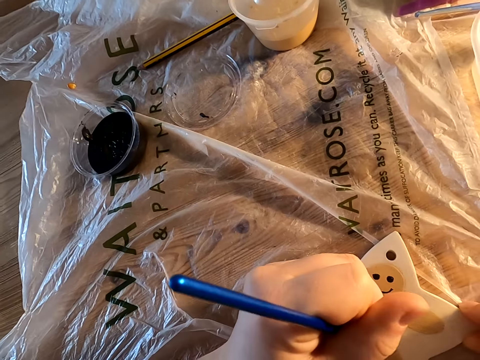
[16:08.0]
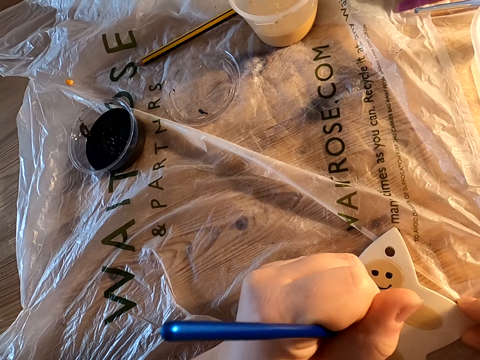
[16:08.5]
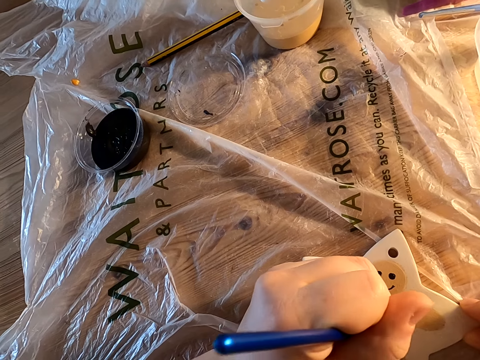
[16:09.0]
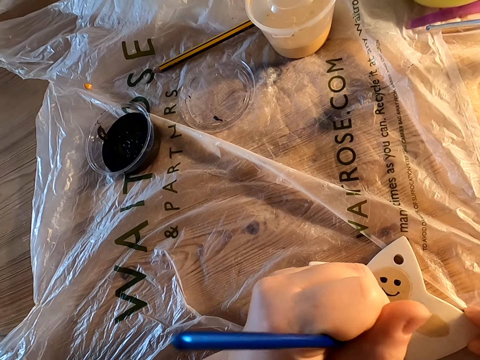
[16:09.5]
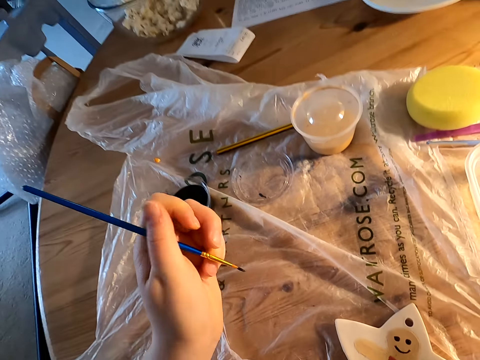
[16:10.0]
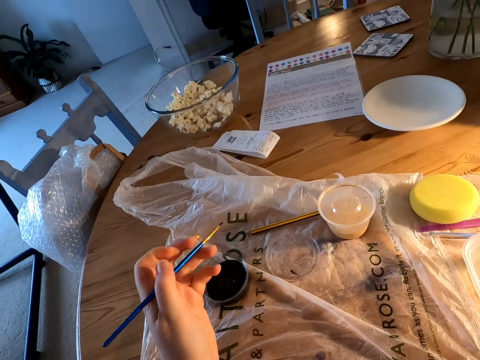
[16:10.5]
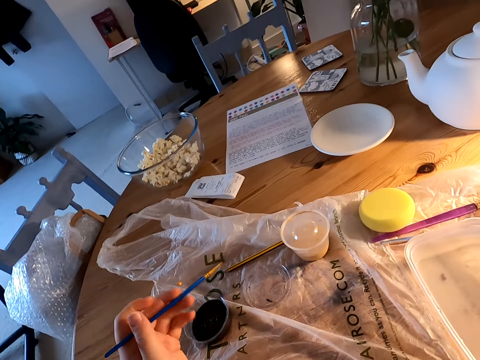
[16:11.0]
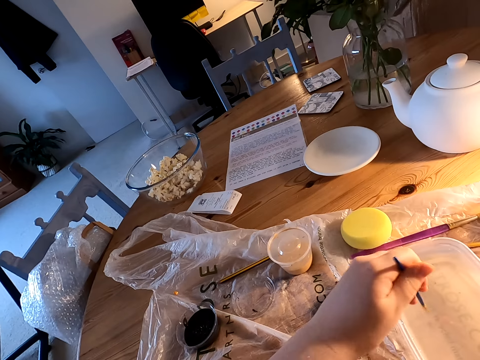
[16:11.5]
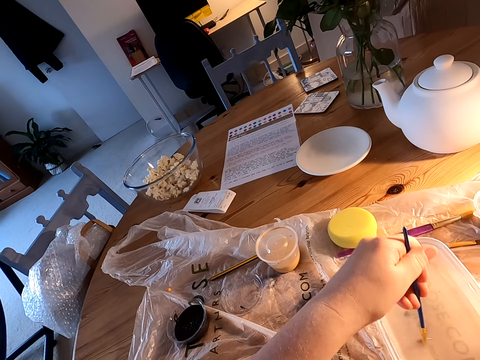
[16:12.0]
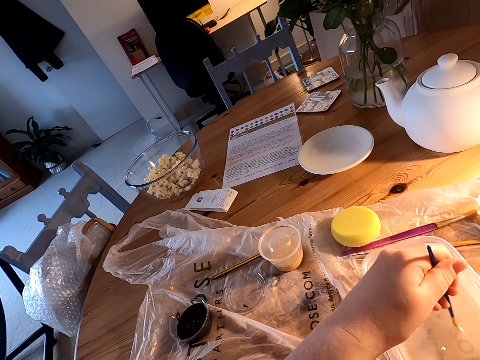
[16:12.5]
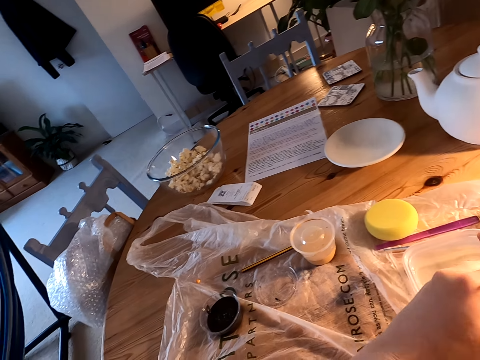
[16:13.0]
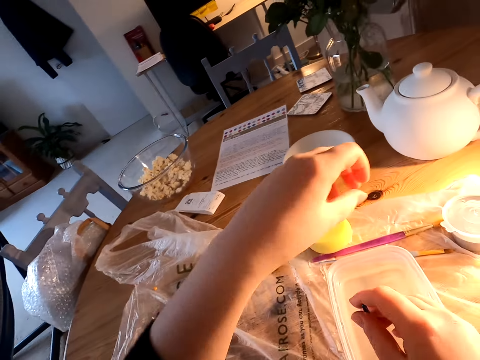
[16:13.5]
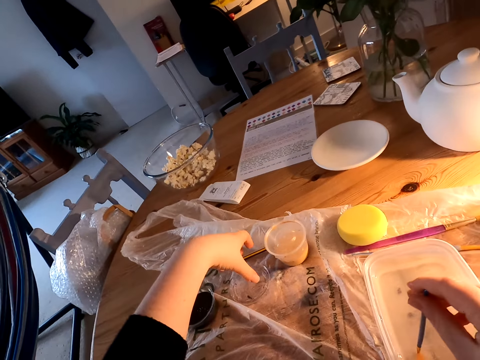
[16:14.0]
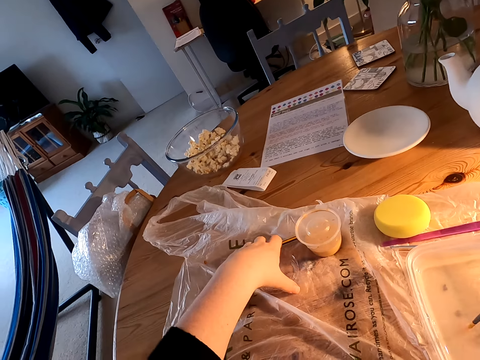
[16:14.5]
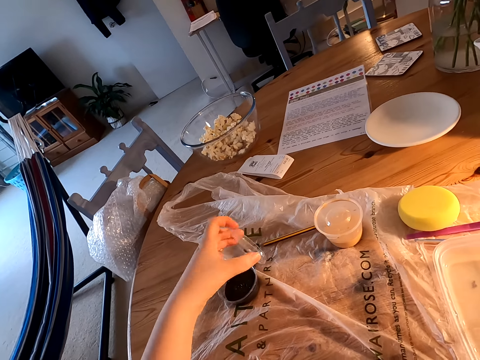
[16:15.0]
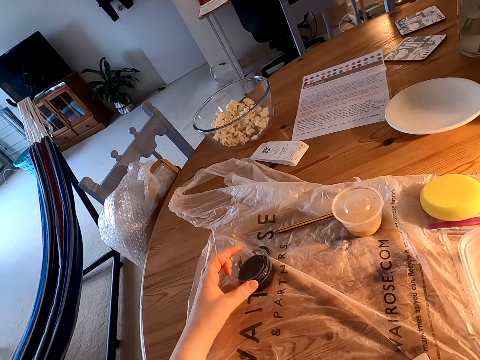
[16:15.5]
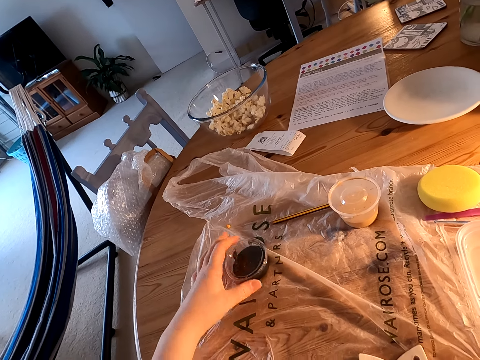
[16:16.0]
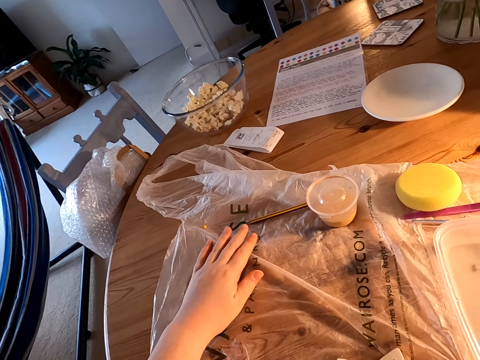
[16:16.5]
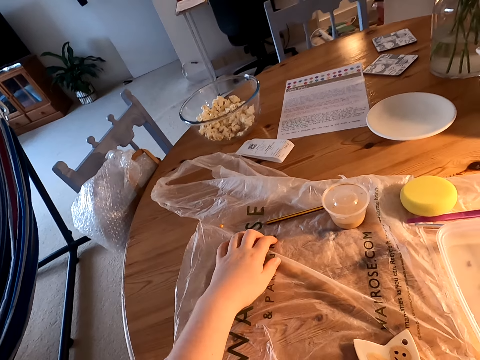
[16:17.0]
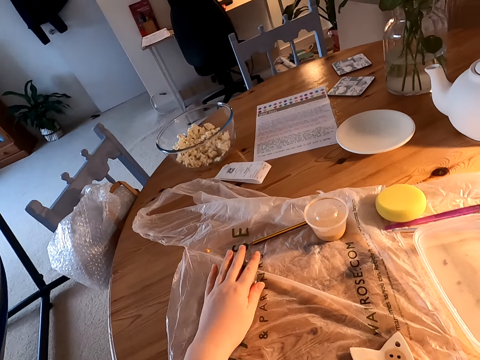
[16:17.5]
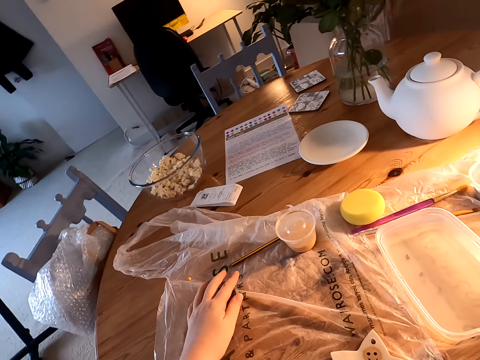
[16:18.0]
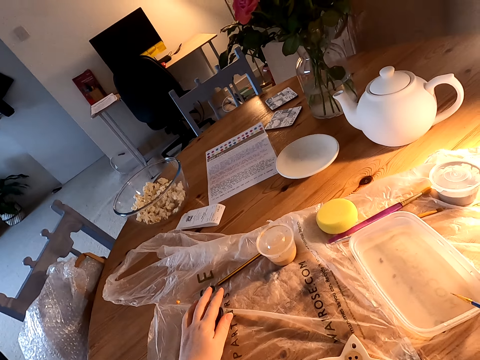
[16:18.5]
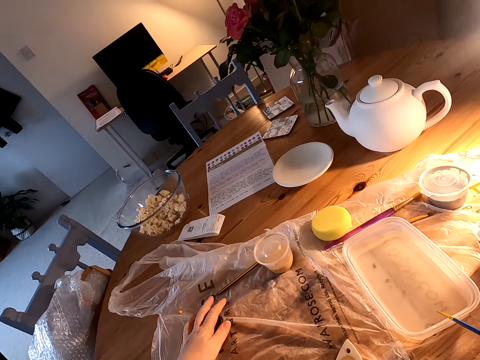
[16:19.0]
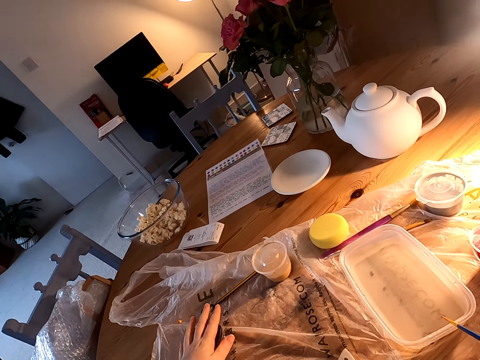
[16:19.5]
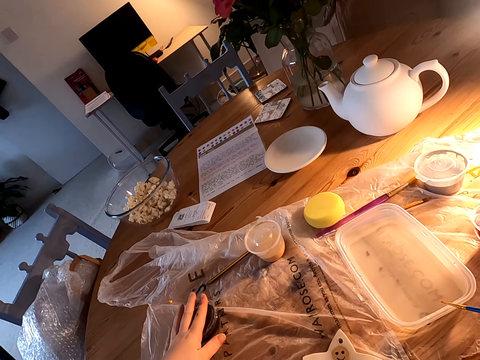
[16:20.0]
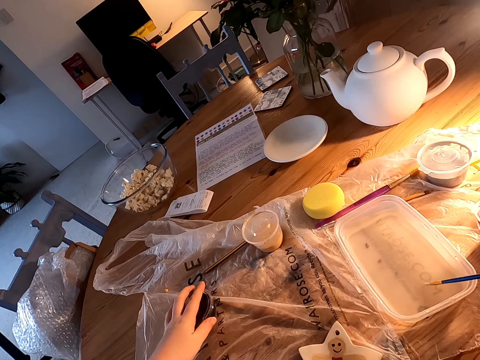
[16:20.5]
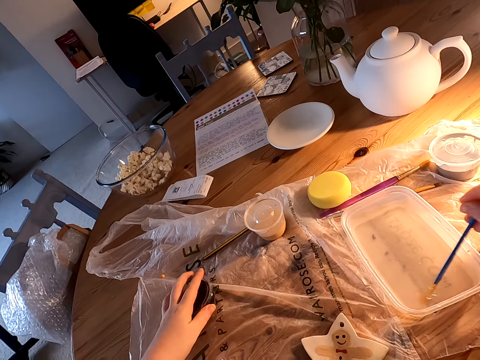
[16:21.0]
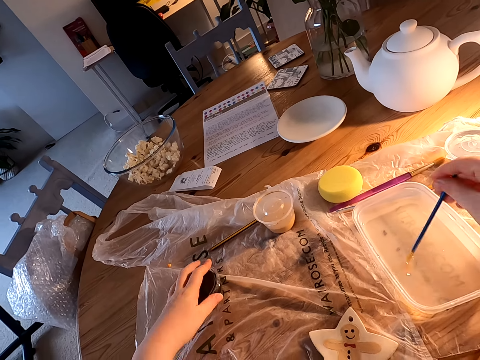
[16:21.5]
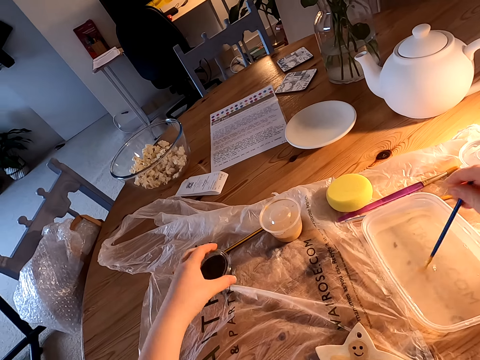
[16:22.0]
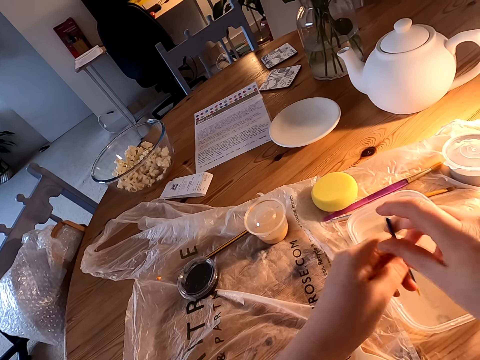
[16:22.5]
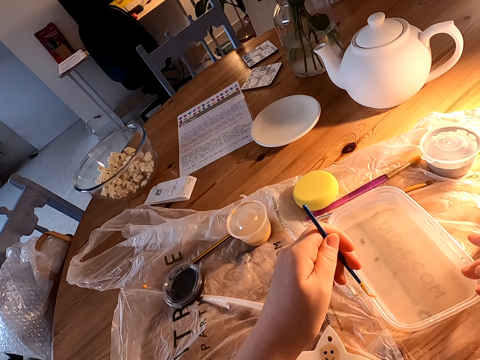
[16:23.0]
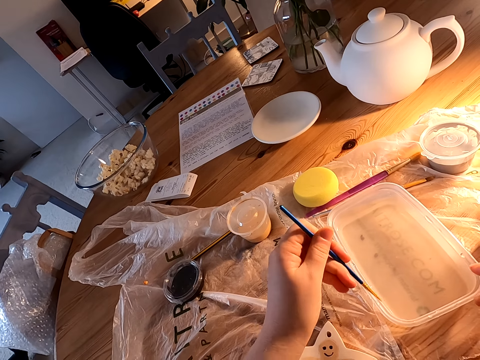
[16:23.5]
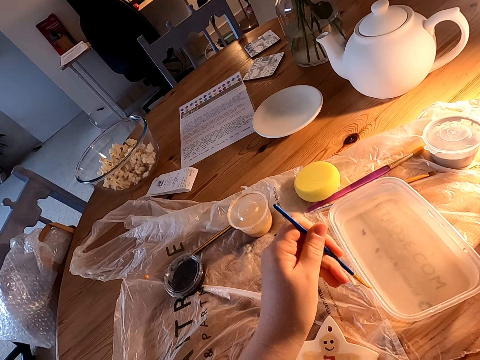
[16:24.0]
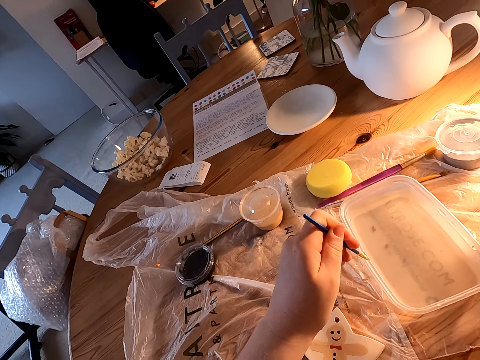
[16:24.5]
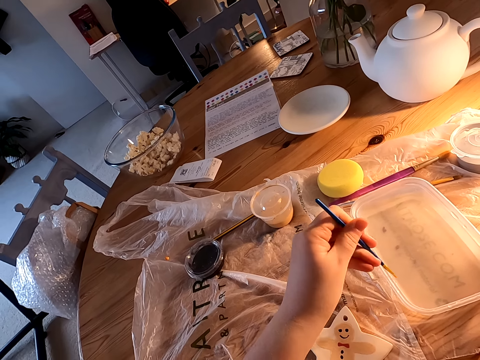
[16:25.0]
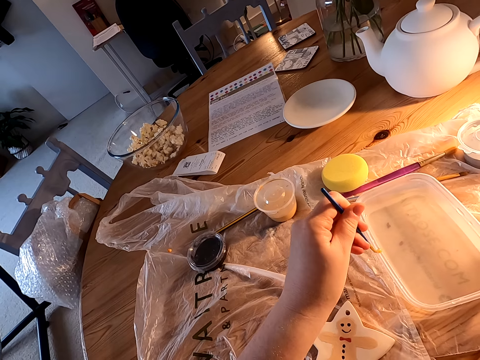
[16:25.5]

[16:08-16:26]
The camera wearer holds the brush with his left hand. He dips the paint brush in the plastic can with water on the table. He rotates the paintbrush in the colorless liquid. He picks the plastic can lid on the table. He covers the plastic can with the lid. He taps the paintbrush on the plastic can or container. He dips the paint brush in the plastic can with water on the table. He rubs the paintbrush on the container.

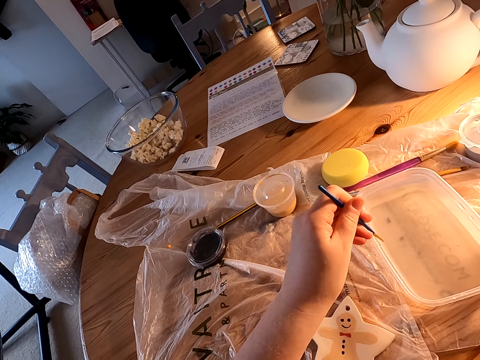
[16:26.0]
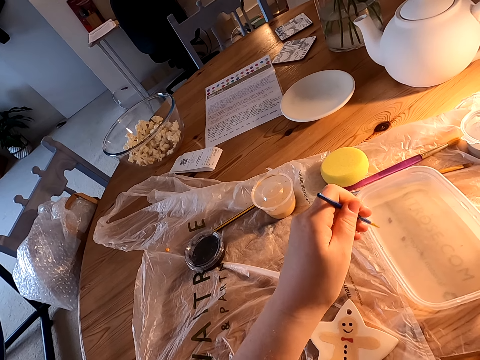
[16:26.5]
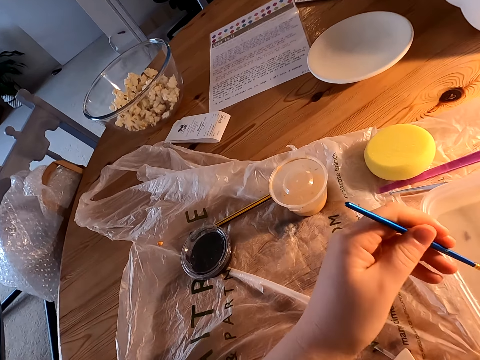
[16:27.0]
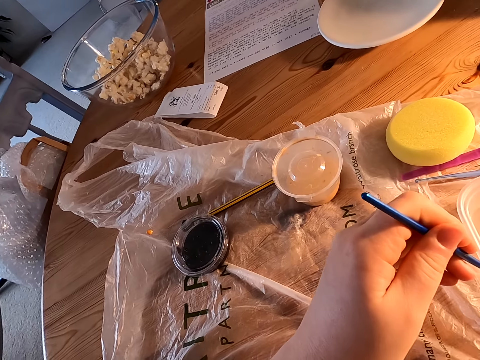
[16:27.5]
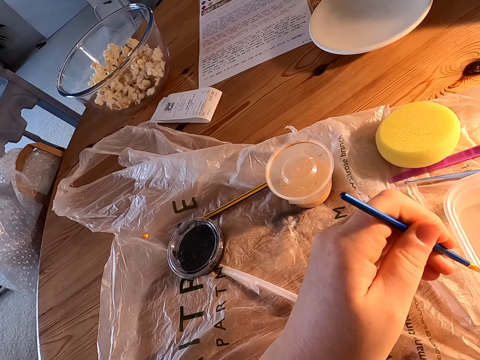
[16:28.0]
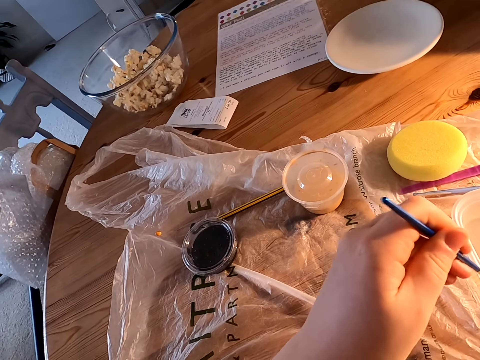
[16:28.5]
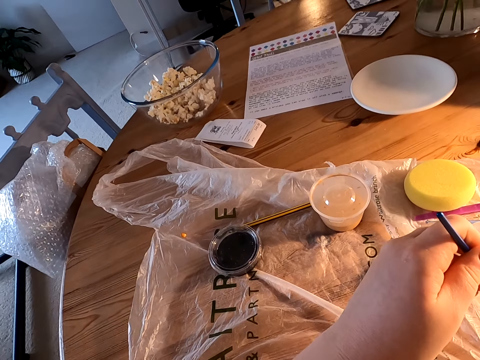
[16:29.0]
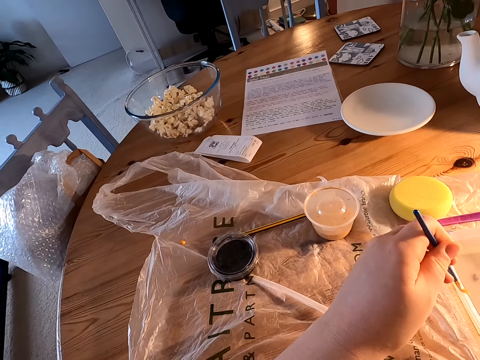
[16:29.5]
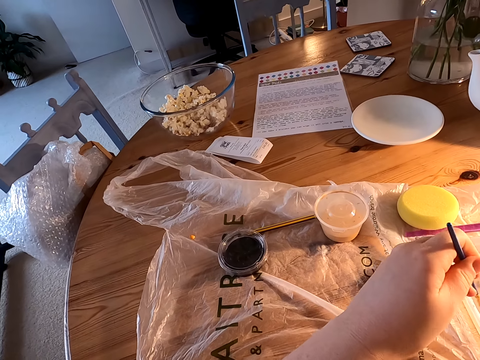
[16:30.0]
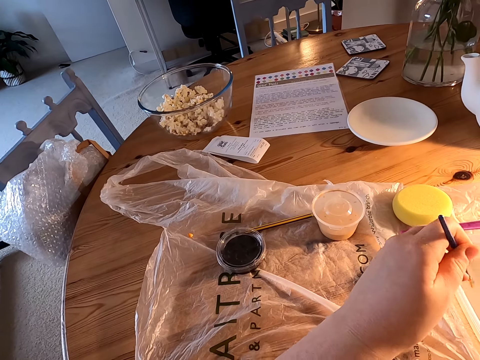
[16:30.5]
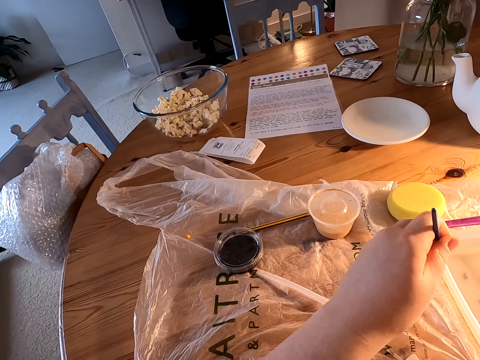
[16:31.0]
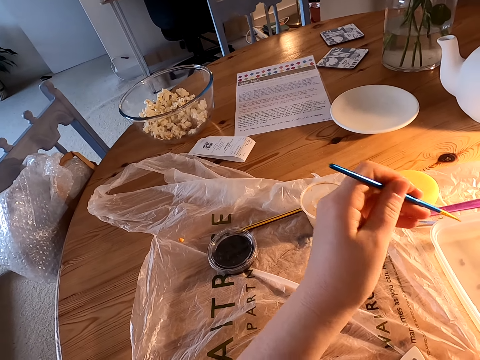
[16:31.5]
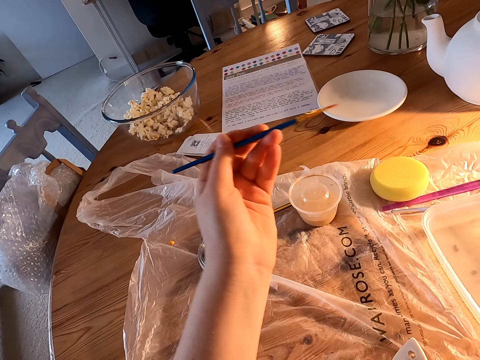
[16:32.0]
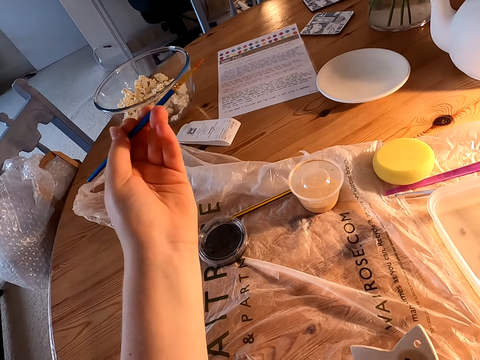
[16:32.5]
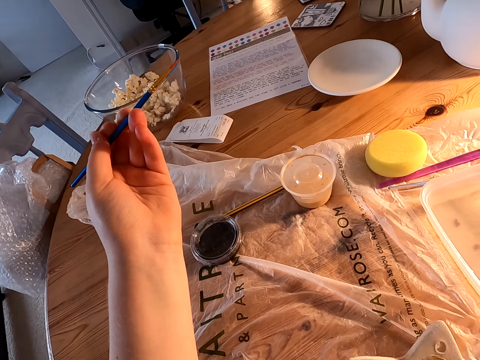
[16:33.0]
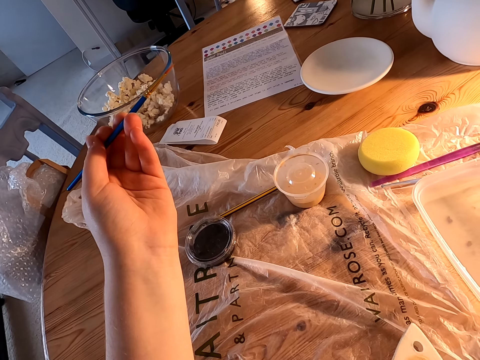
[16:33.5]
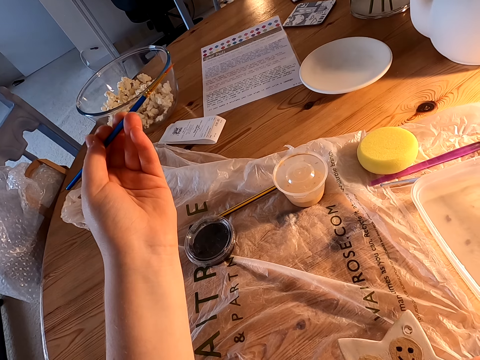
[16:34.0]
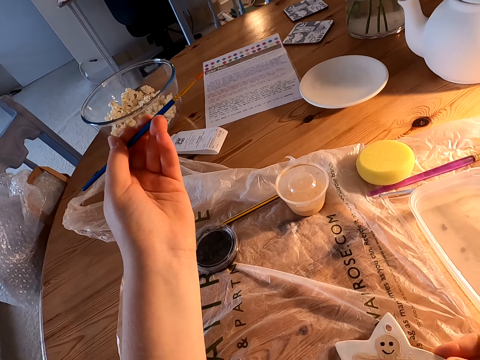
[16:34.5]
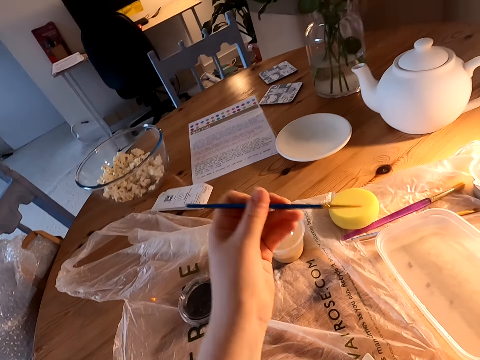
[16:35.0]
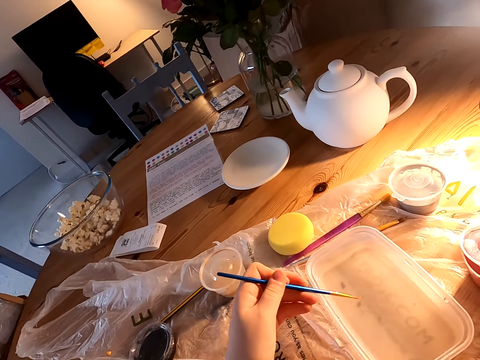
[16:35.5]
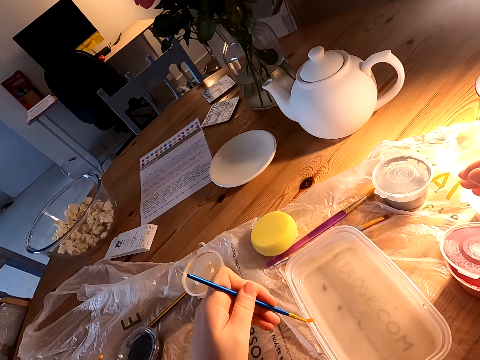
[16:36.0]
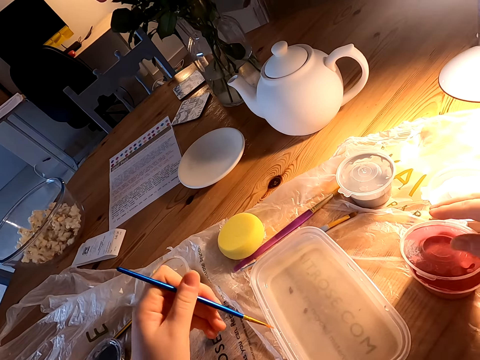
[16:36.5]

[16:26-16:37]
The camera wearer holds the brush with his left hand. He looks at the wood. He holds something on the table with his right hand.
